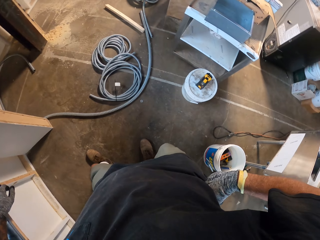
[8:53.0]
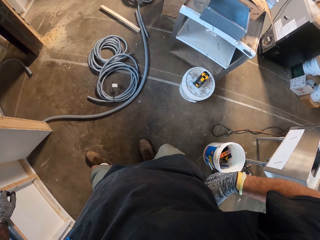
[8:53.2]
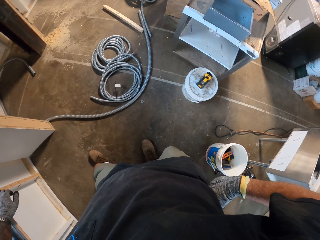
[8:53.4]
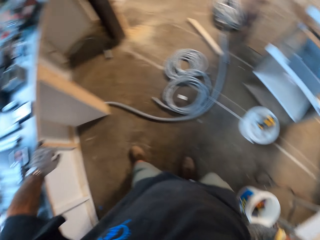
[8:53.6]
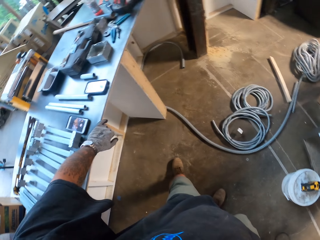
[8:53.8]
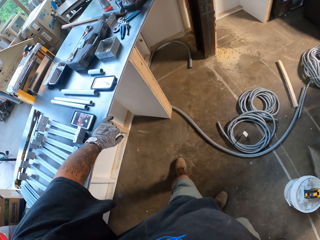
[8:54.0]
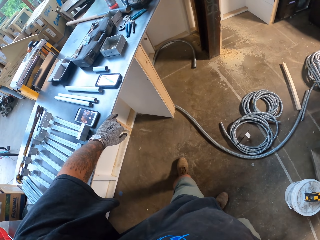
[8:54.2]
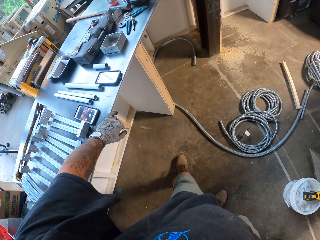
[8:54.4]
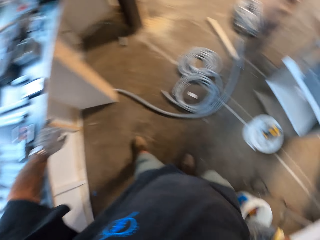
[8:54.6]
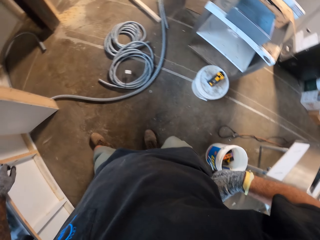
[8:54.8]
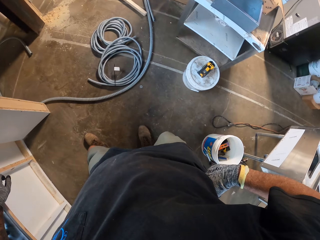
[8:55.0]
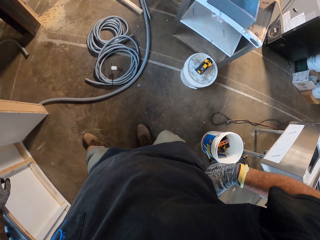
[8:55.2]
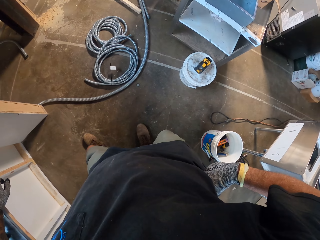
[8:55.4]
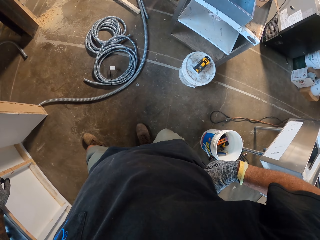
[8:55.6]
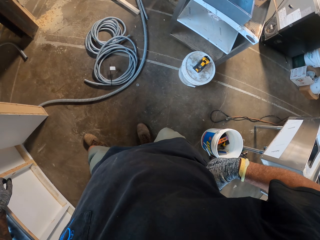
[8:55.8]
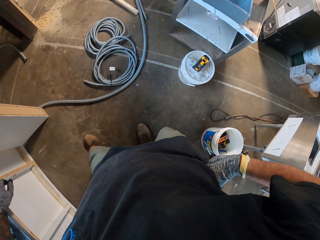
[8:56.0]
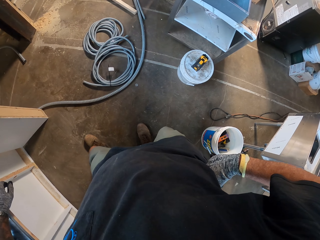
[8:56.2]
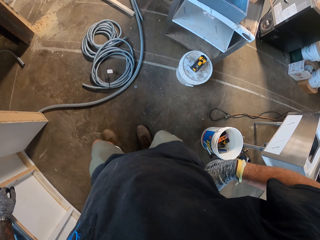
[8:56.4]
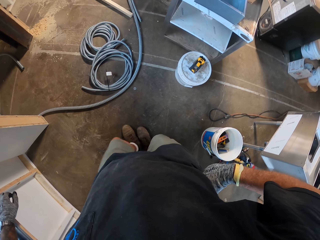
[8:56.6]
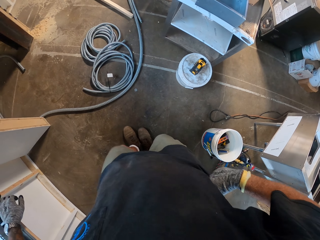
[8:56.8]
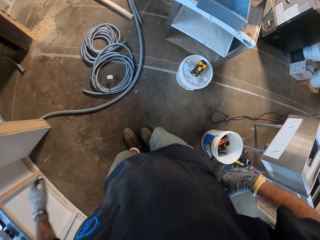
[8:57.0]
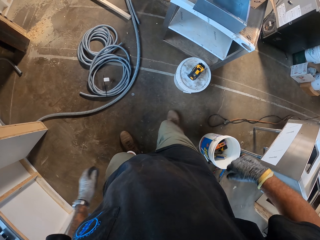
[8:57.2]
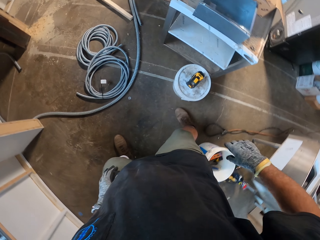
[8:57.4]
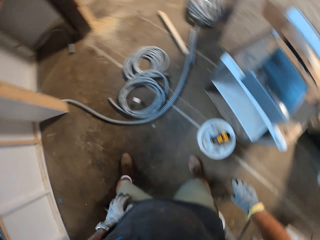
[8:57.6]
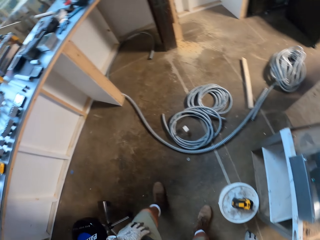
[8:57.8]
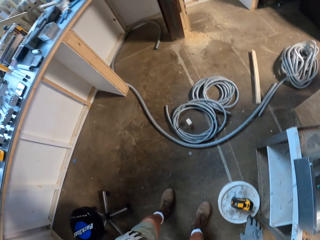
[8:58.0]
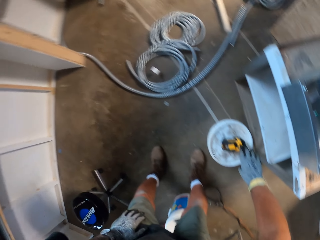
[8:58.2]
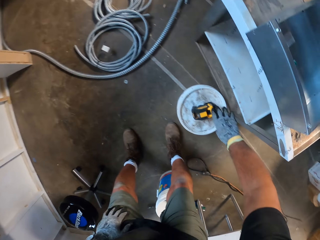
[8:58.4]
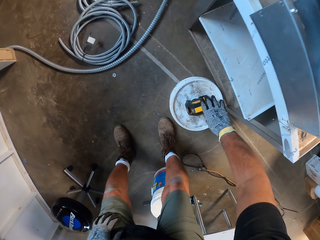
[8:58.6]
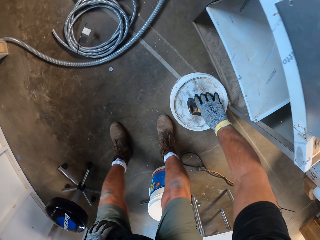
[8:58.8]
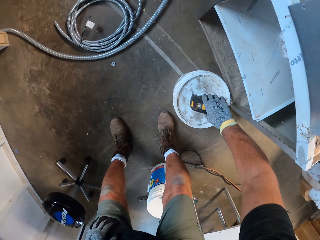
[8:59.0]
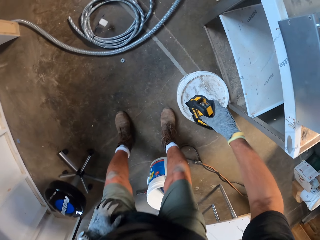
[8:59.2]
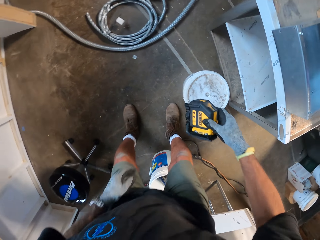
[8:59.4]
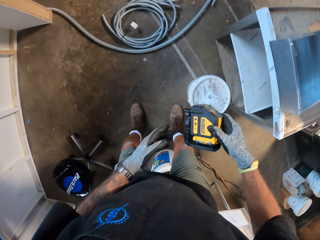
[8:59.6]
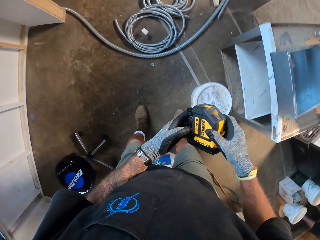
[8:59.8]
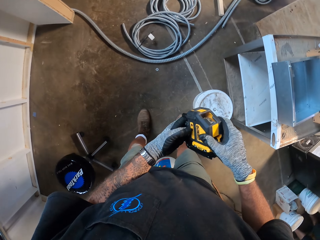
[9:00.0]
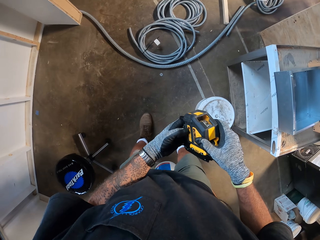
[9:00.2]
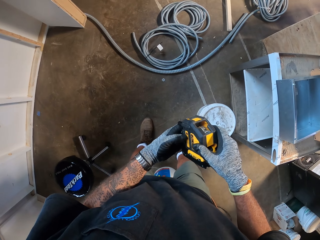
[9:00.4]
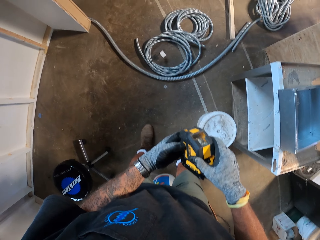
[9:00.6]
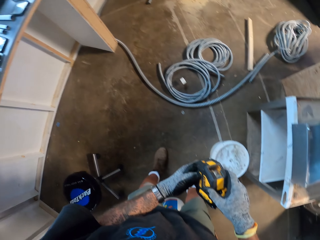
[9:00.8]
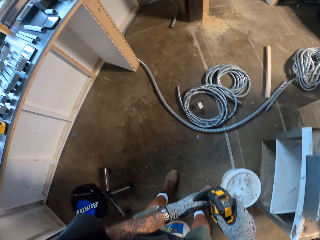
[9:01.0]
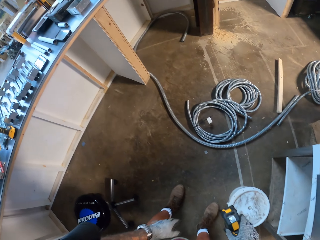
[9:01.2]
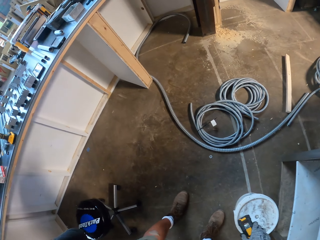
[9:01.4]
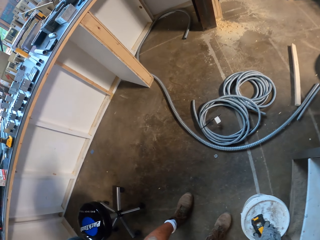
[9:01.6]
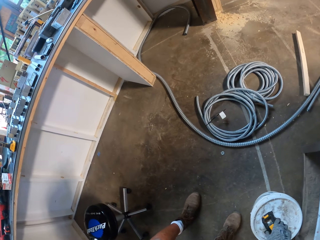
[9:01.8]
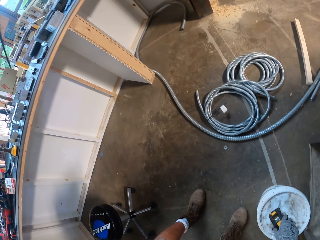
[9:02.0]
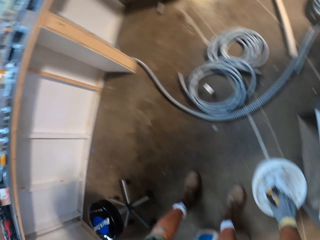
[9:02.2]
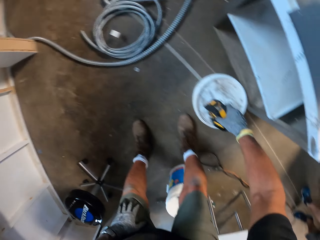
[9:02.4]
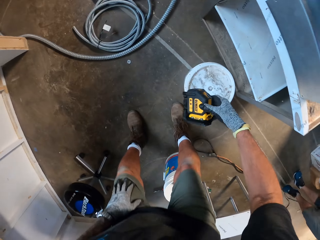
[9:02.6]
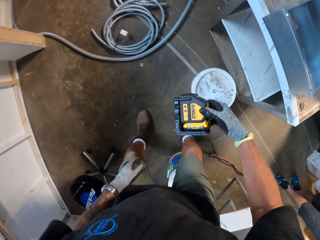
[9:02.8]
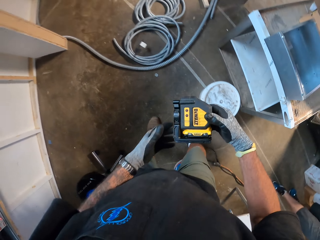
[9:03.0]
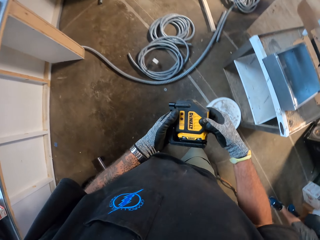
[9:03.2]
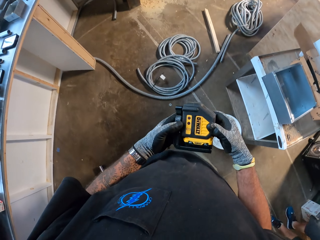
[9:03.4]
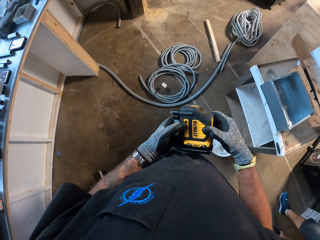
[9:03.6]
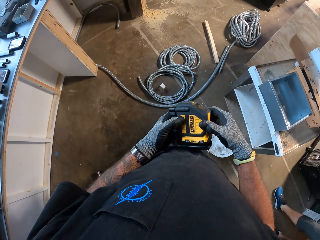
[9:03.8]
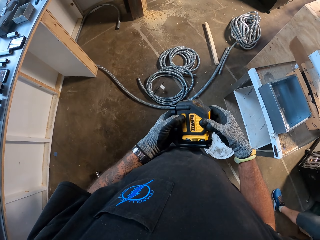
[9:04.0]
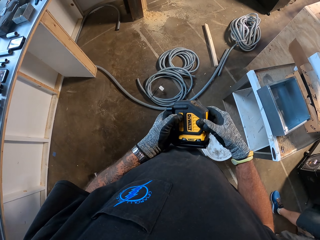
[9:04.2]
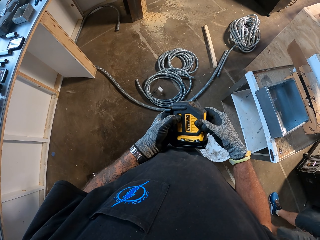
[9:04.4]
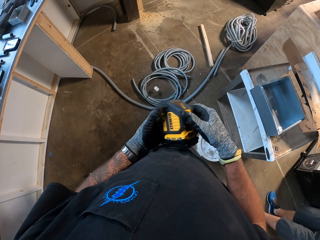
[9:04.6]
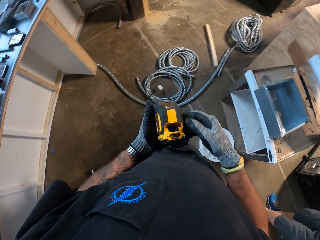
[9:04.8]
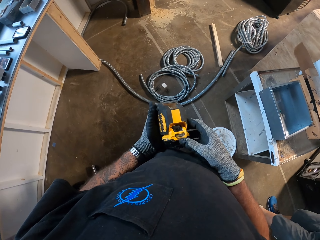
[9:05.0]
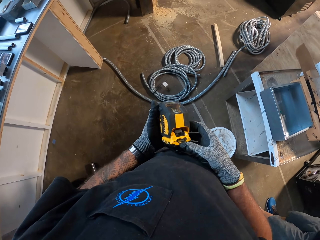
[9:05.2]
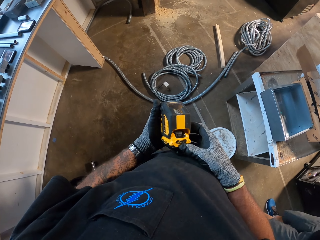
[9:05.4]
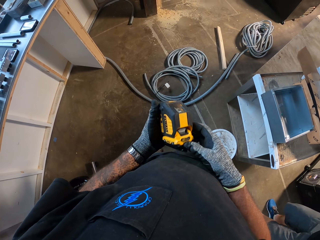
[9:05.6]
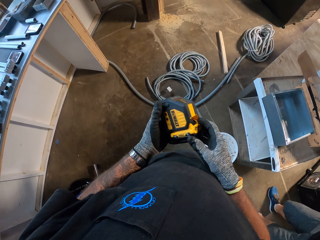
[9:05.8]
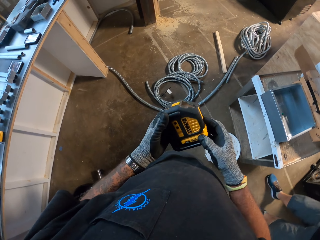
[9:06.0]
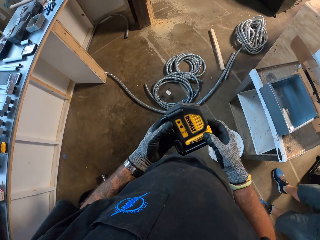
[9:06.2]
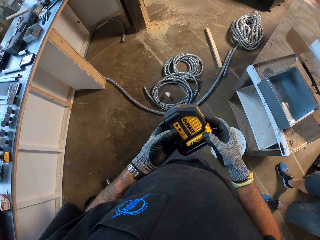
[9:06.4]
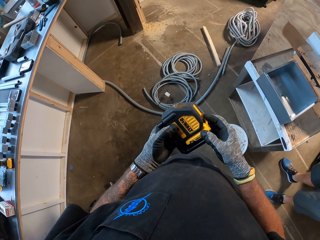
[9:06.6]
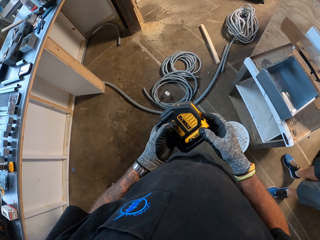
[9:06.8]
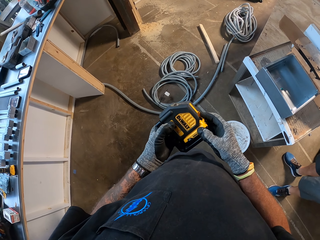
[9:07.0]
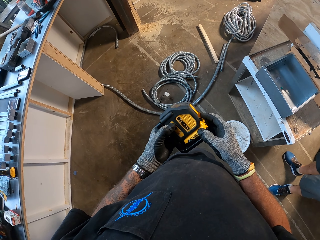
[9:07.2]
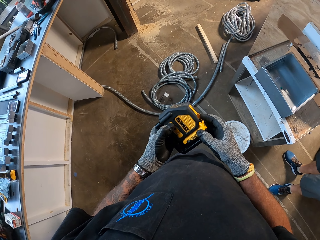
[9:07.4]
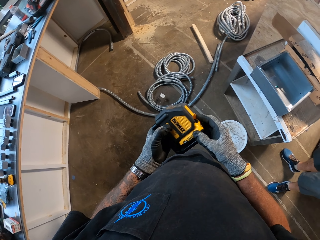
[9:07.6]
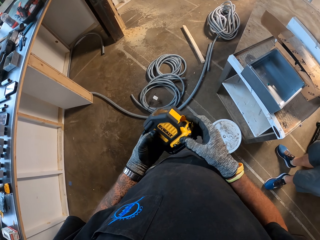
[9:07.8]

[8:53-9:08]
The camera wearer looks around the workshop. They pick up a laser level or machine. They put the laser level on a container. They pick up the laser level. They look at the machine.

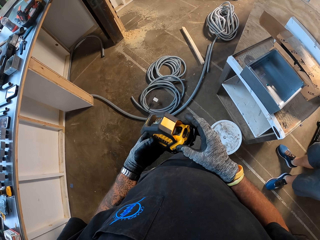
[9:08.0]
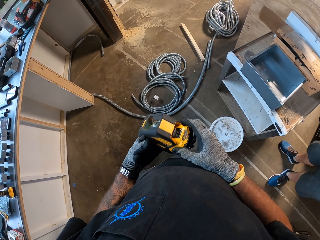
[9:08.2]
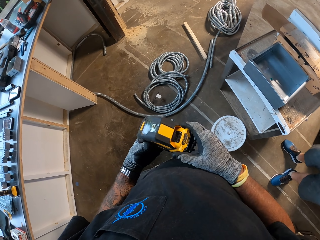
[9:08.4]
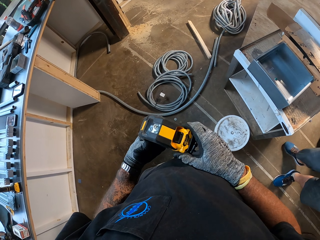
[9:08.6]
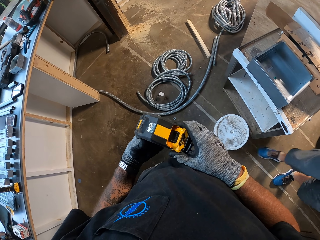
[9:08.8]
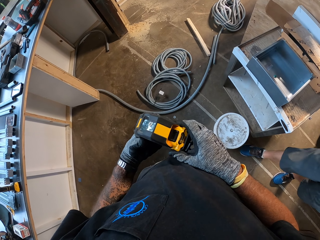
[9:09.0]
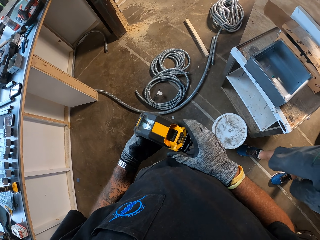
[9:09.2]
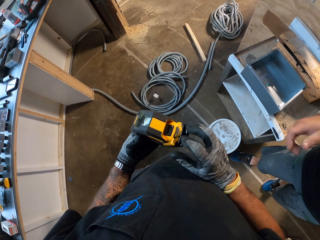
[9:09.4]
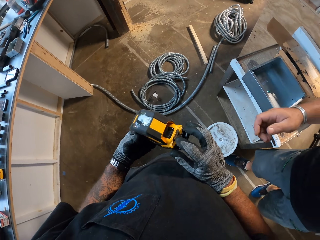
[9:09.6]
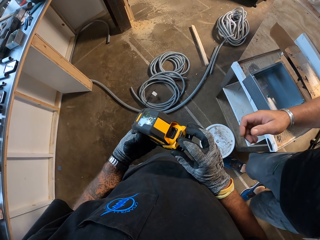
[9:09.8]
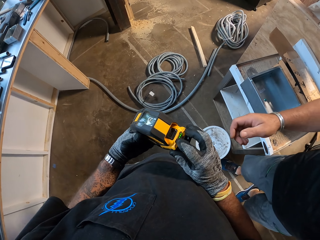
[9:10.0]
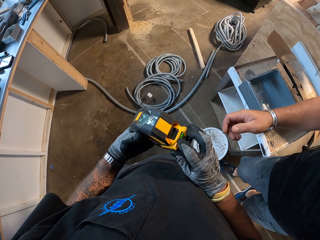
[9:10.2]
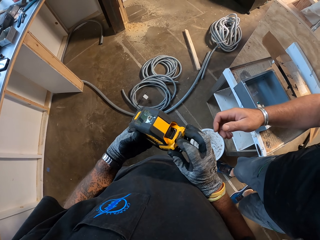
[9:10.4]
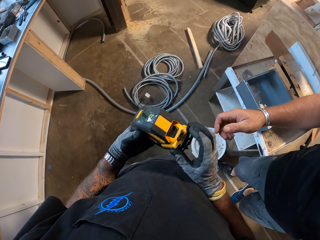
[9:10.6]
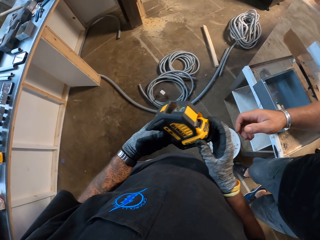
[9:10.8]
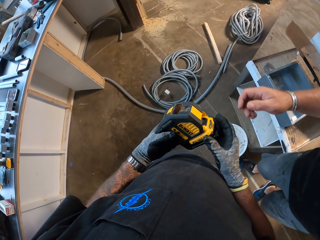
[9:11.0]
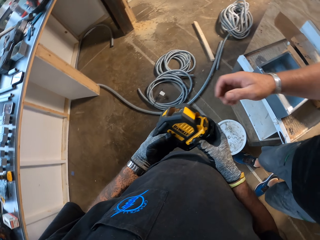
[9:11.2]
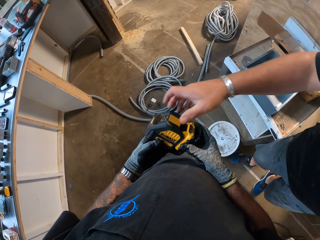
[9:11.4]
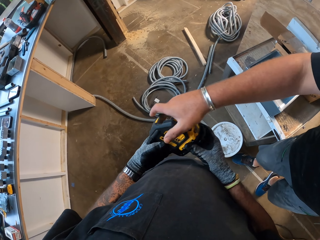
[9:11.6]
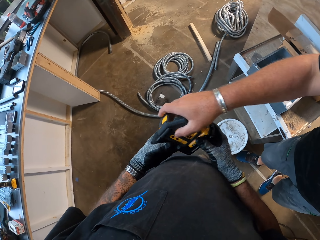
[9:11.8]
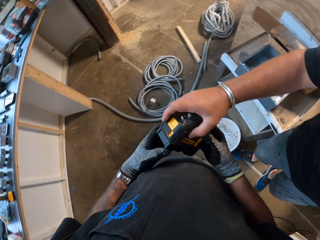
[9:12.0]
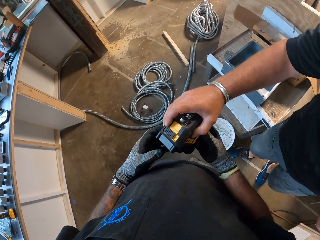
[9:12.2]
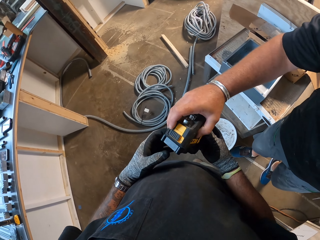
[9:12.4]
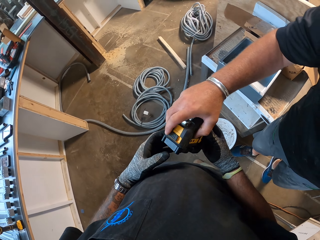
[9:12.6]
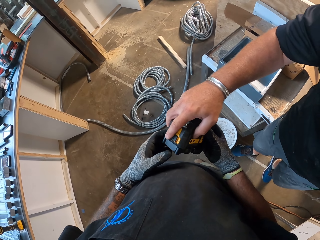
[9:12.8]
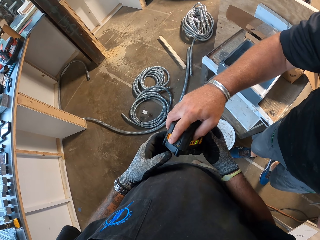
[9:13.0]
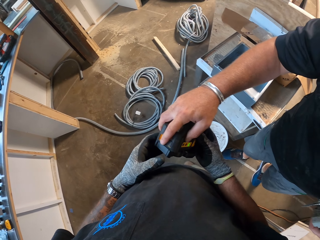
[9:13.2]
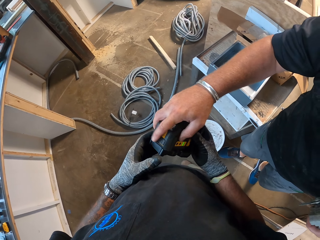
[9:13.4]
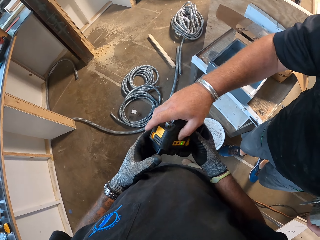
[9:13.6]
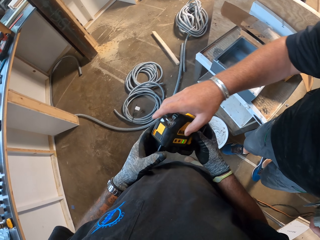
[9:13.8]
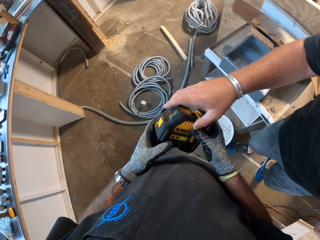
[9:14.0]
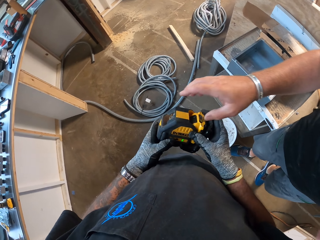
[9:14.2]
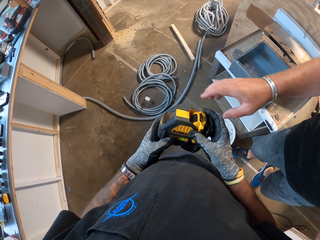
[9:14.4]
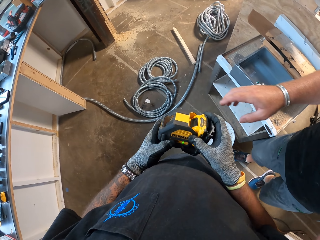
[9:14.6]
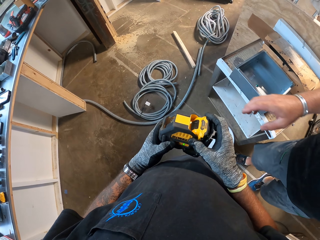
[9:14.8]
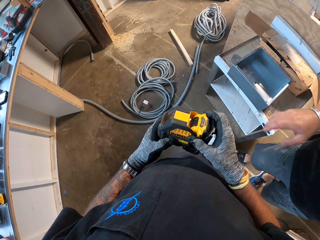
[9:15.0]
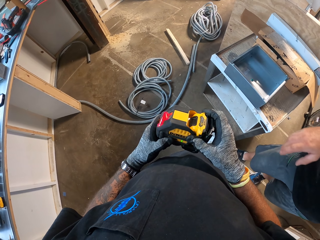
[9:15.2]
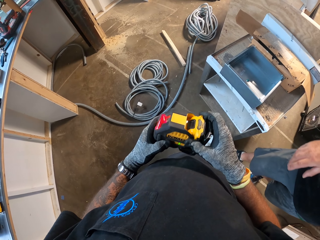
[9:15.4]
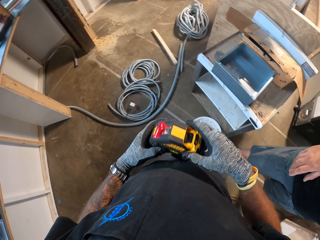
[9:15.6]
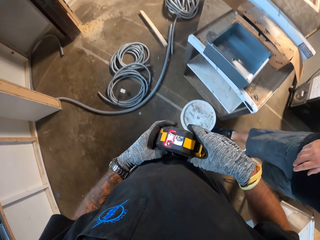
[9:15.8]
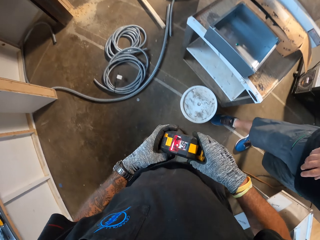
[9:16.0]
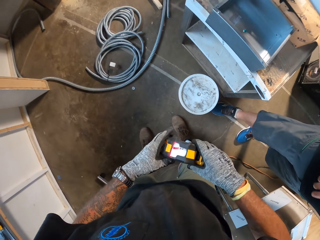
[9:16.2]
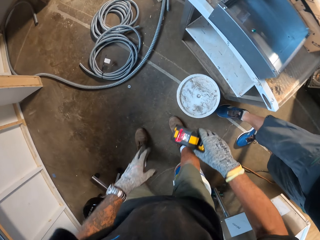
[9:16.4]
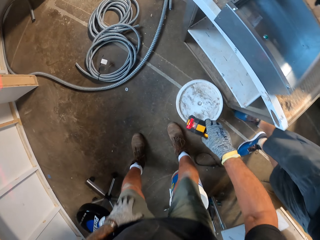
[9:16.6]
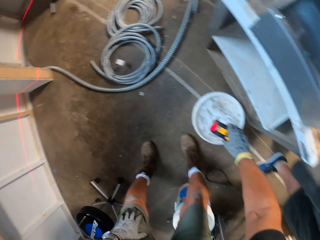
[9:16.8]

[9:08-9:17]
A man picks up the machine. The man holds a laser level. The camera wearer puts on the machine.
